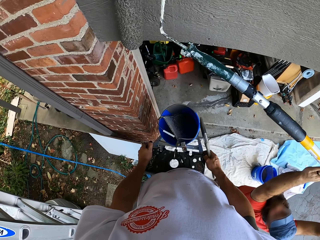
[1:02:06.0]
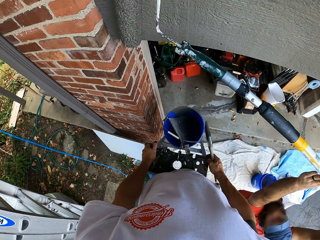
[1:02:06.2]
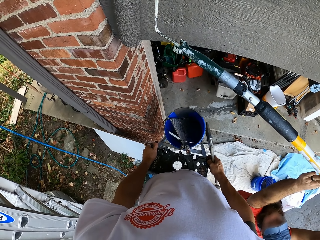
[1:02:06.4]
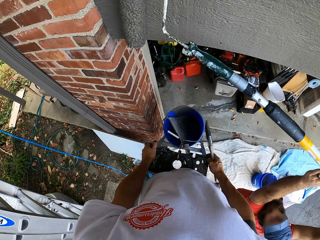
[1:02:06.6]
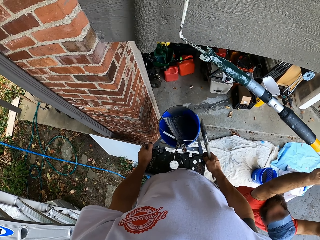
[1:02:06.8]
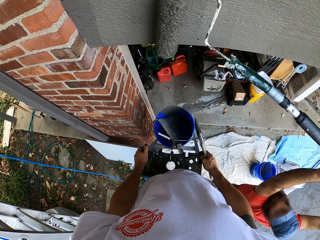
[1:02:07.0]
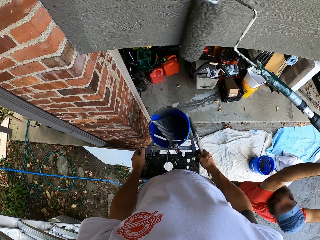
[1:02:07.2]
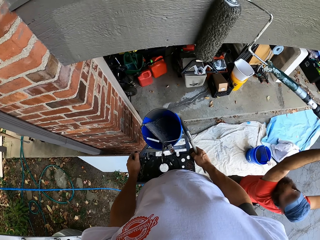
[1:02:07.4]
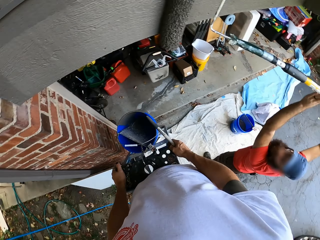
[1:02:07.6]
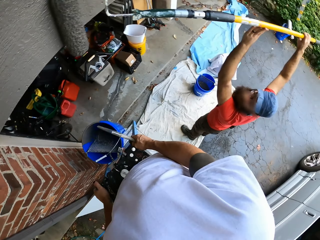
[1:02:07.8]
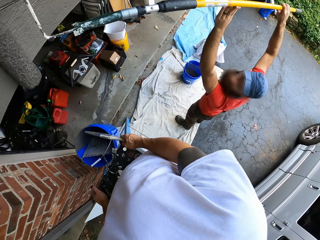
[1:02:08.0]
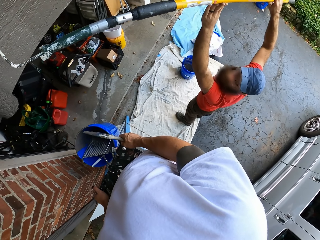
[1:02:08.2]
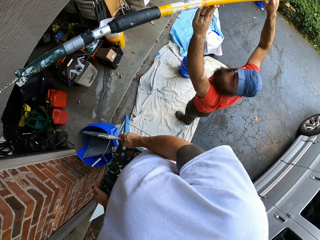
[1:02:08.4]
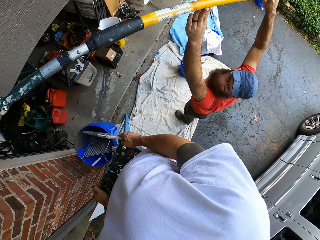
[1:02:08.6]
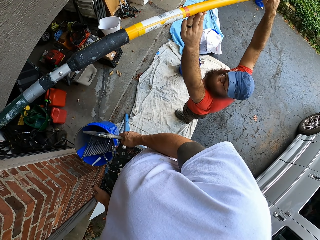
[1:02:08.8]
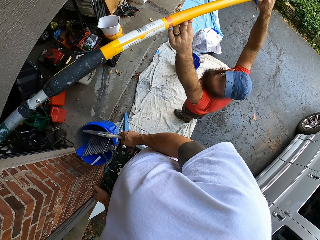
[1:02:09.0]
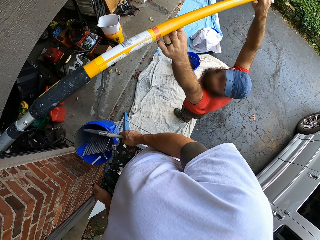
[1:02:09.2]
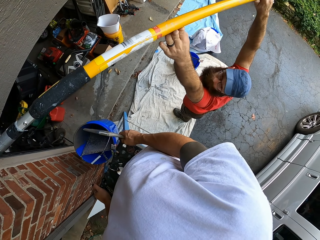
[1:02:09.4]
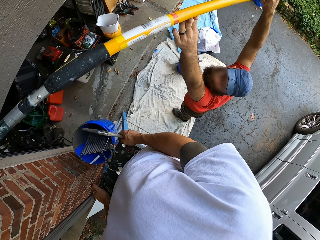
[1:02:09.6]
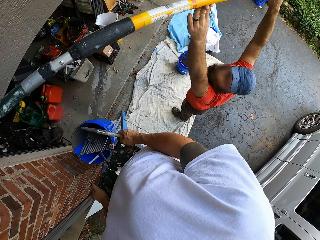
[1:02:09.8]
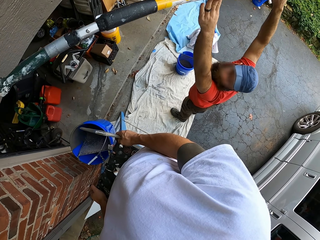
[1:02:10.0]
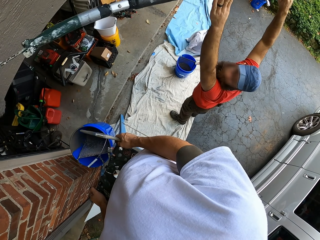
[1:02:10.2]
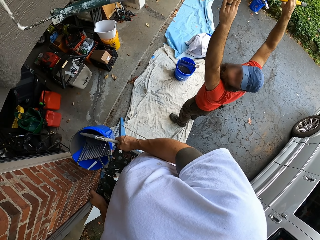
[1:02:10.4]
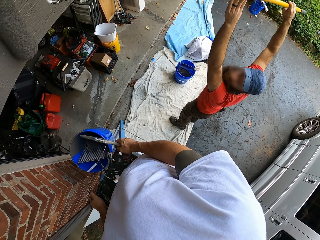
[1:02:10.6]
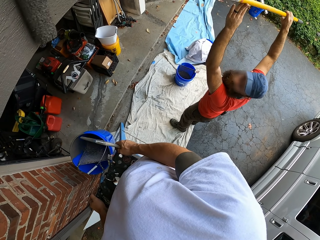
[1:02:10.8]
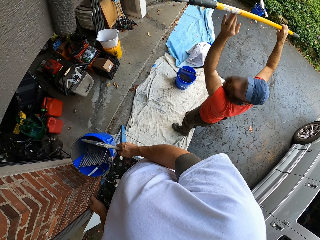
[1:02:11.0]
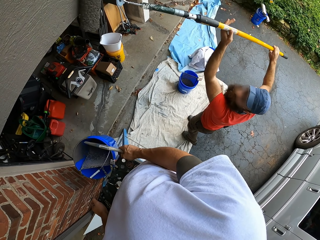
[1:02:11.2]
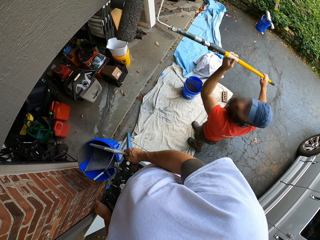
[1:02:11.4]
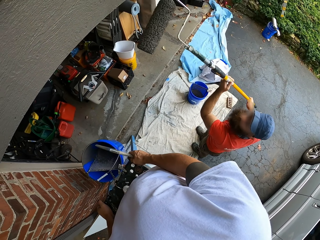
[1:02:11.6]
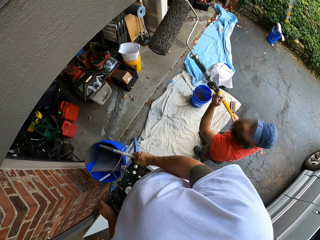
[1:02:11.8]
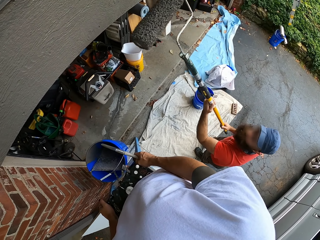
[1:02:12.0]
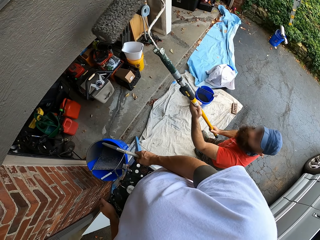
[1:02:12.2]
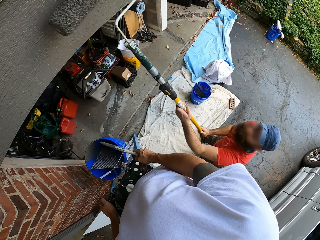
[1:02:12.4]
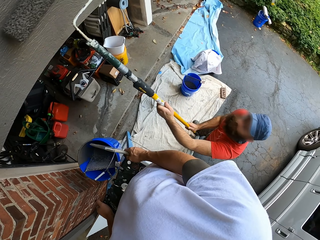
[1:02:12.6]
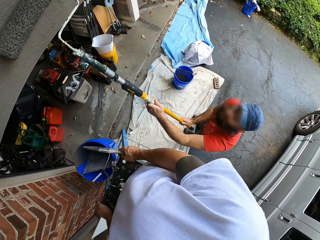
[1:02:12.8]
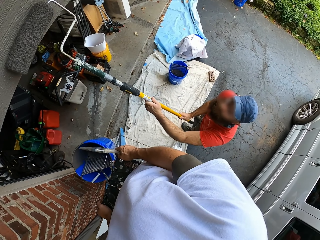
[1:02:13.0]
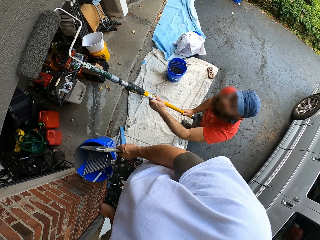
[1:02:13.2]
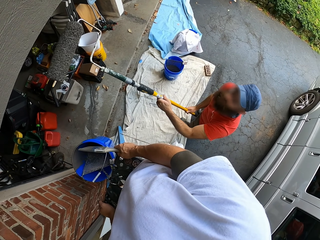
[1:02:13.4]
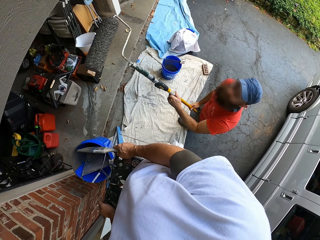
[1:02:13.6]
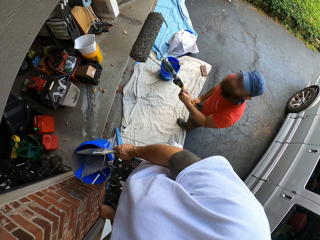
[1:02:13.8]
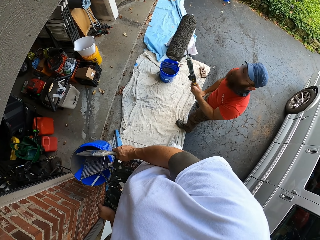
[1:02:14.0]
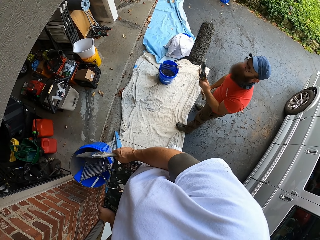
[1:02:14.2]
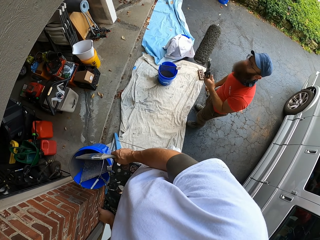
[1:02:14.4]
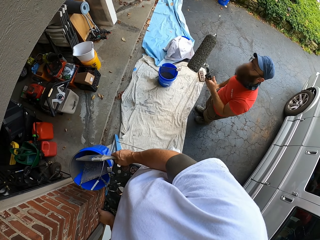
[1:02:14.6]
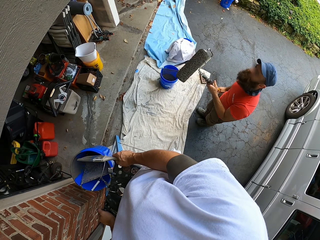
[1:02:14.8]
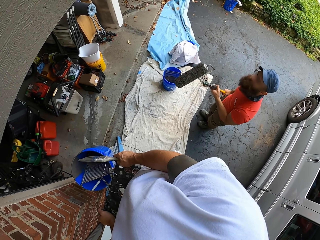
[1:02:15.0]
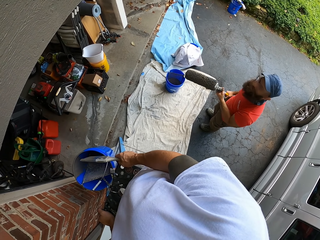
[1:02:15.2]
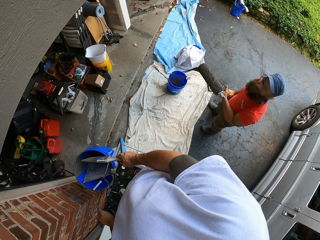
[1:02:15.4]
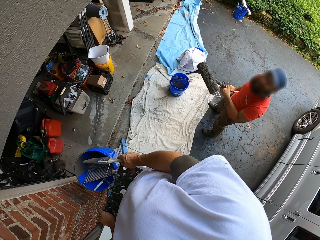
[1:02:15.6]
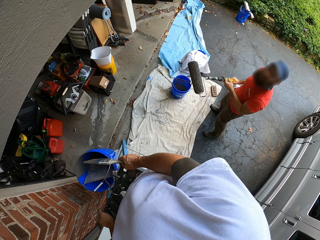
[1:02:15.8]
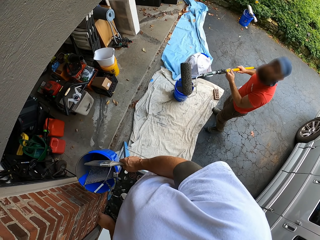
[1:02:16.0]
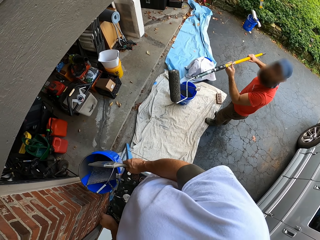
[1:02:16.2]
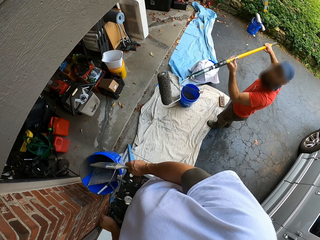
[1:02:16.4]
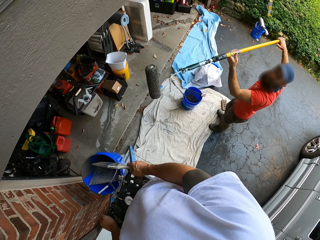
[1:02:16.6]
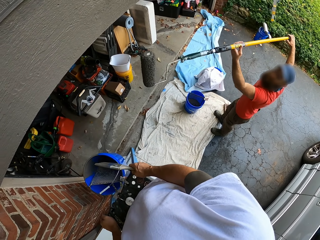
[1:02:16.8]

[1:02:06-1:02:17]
The camera wearer looks around.

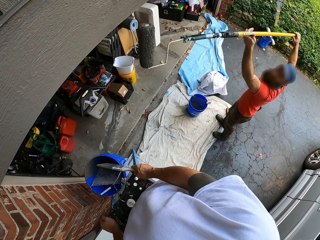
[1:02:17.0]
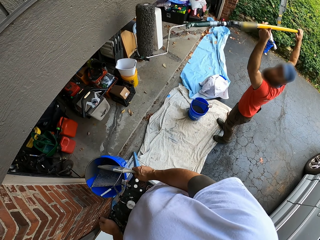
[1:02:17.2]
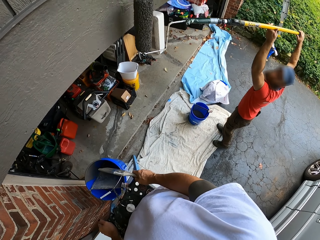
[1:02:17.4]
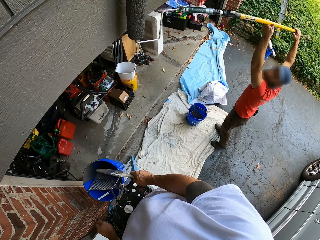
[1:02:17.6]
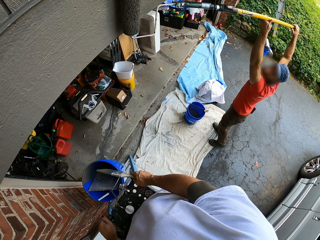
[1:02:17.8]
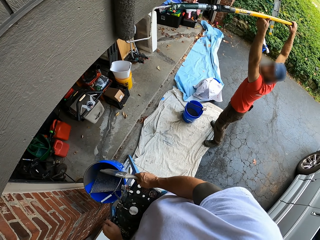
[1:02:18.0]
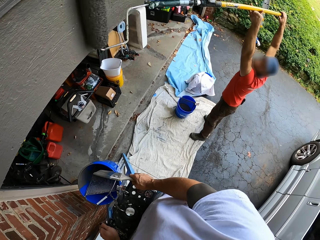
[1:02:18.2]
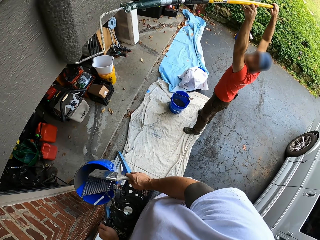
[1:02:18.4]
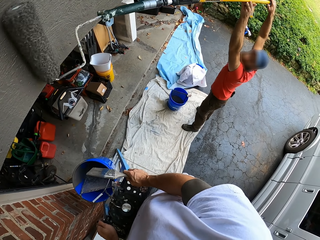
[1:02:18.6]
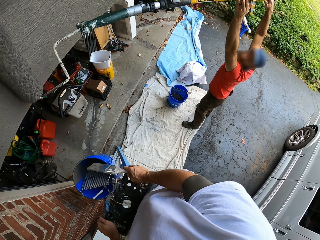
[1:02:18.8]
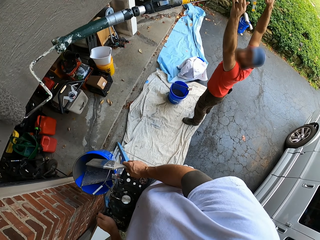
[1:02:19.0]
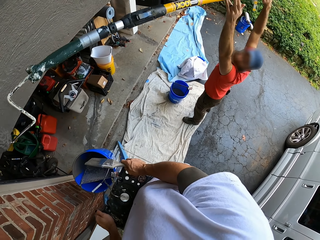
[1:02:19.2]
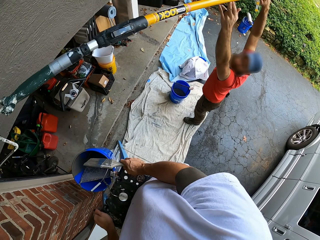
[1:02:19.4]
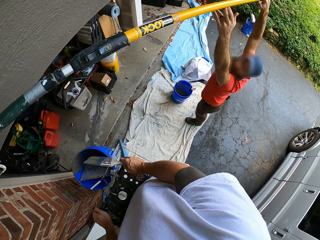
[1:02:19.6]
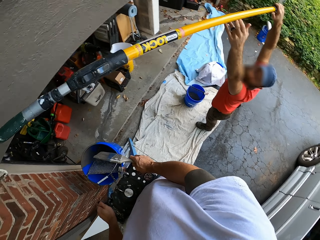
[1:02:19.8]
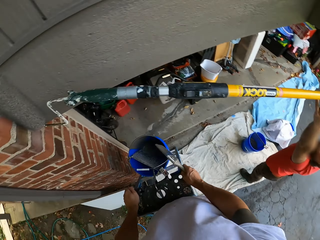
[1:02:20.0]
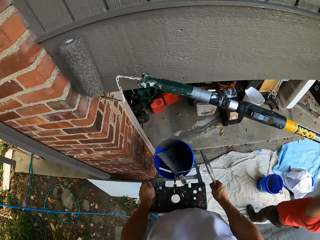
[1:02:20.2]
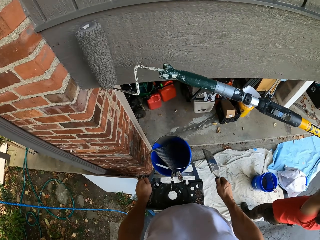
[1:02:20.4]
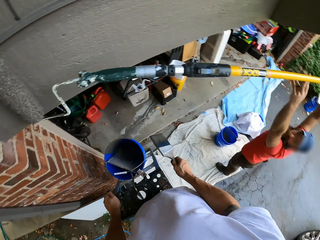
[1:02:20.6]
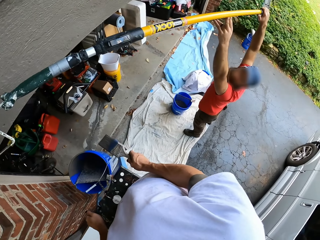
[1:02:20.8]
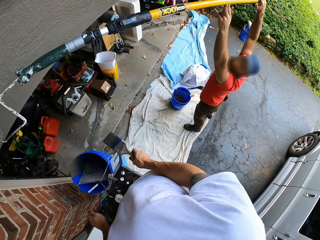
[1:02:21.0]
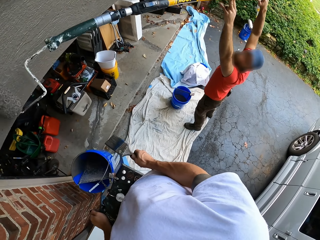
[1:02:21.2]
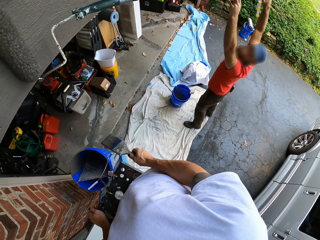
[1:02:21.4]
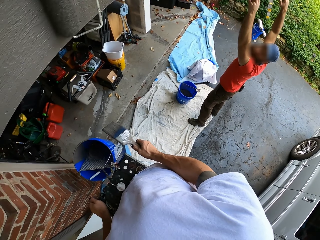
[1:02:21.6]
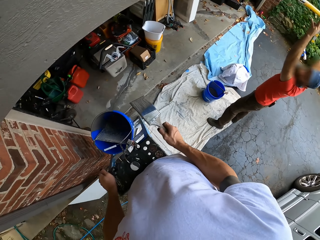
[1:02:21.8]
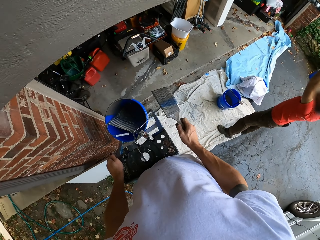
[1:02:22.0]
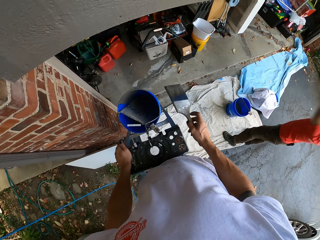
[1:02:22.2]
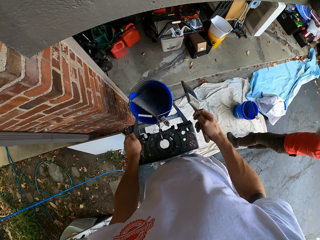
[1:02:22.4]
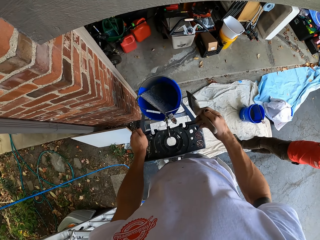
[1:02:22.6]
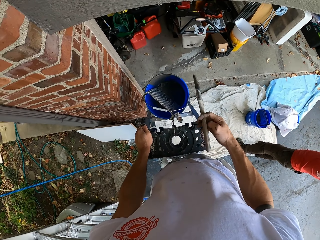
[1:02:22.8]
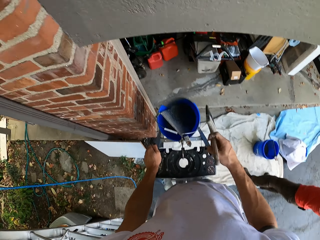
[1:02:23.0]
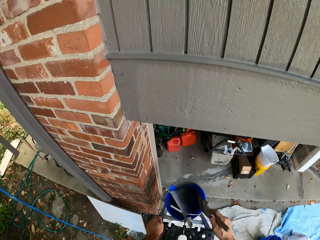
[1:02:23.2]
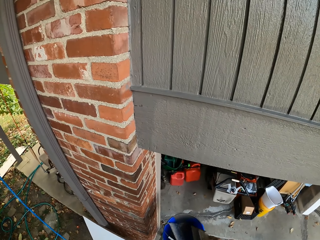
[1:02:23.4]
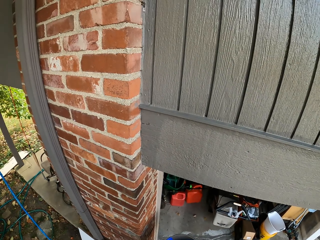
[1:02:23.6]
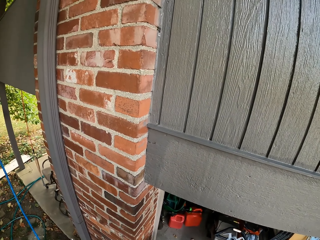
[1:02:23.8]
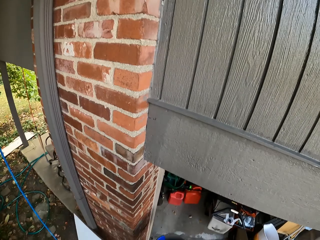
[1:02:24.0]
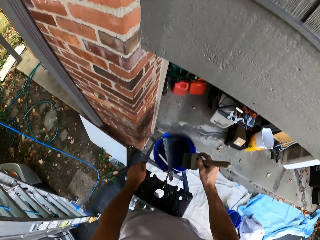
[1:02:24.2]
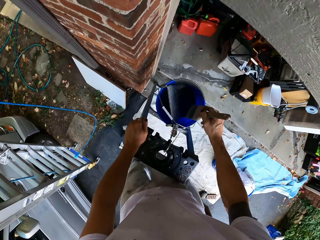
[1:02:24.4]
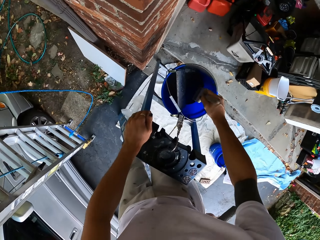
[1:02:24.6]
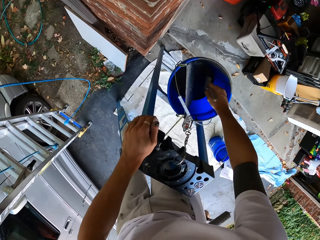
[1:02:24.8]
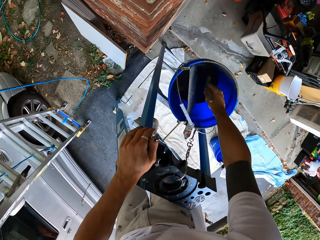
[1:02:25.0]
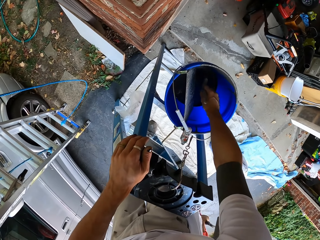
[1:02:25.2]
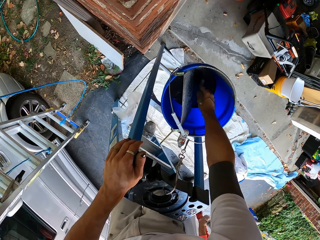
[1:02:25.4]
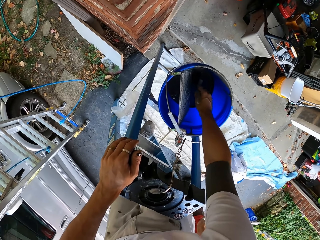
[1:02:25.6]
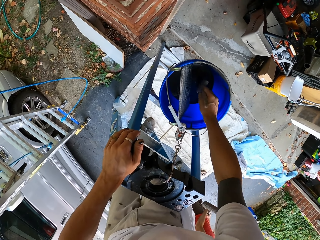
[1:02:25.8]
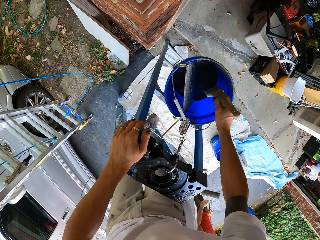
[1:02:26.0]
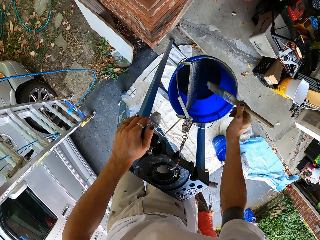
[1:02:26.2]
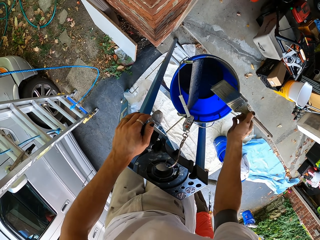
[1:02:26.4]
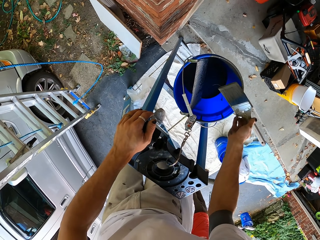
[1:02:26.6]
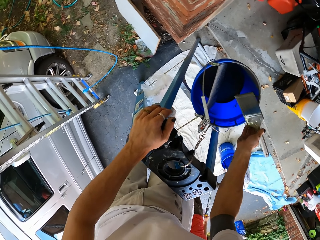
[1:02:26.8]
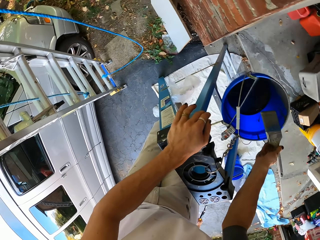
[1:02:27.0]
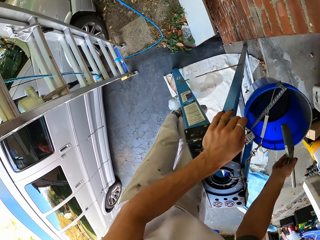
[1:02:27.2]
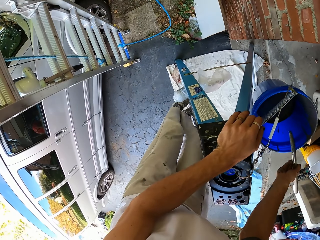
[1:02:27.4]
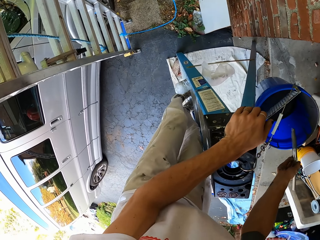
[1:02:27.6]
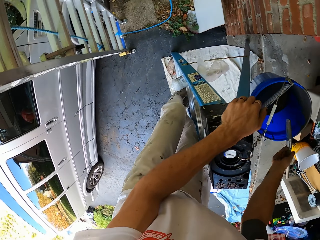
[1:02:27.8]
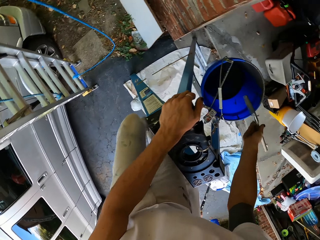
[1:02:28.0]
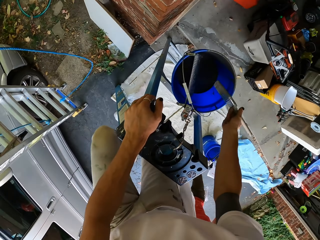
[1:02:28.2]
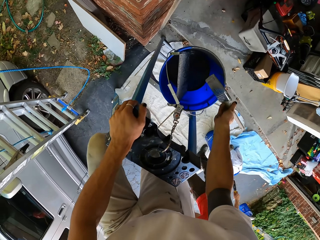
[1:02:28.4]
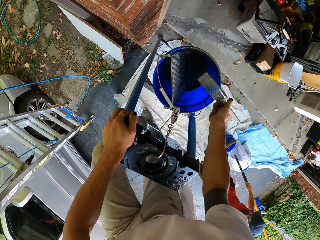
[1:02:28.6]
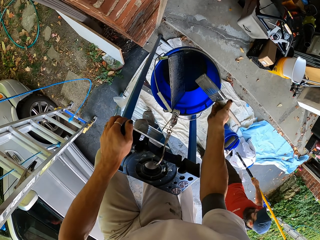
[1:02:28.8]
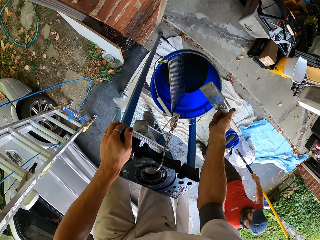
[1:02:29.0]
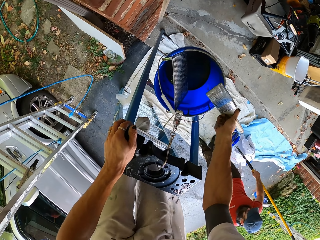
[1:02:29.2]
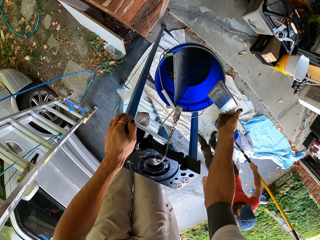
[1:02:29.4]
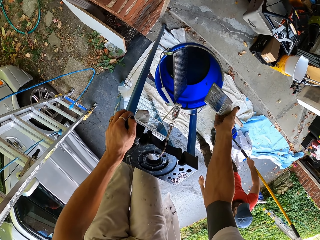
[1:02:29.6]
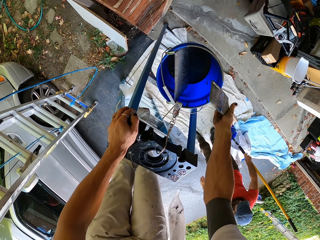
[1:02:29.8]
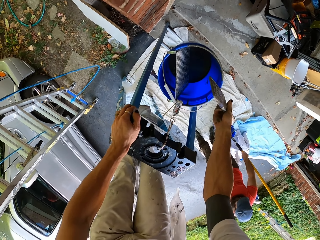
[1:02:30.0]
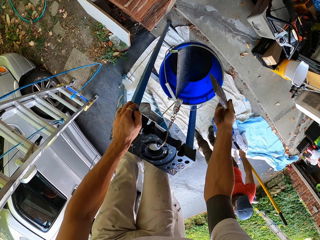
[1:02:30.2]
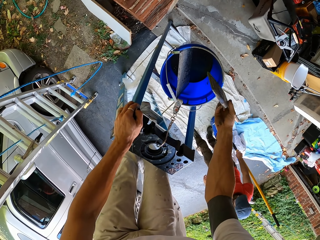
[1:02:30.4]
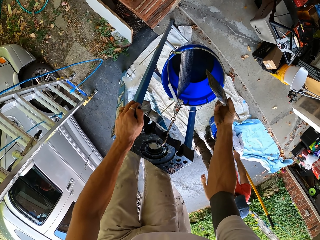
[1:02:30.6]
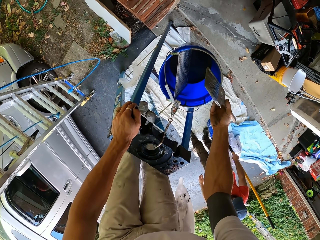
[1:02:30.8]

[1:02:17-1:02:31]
A person paints the wall with a roller. The camera wearer dips the paint brush in the bucket. They look around.
